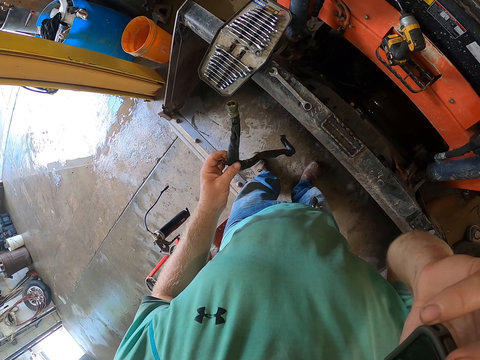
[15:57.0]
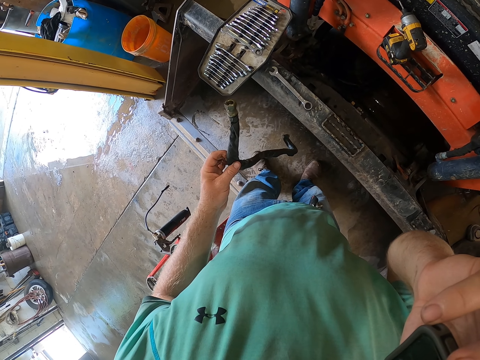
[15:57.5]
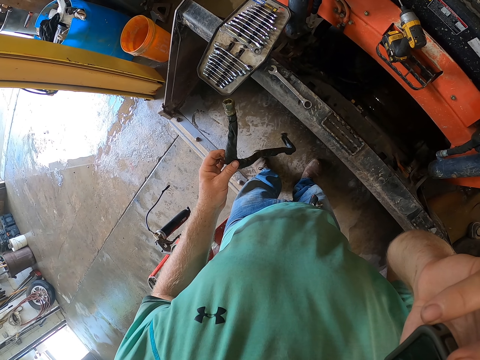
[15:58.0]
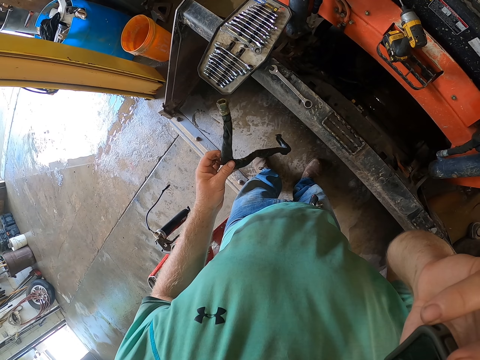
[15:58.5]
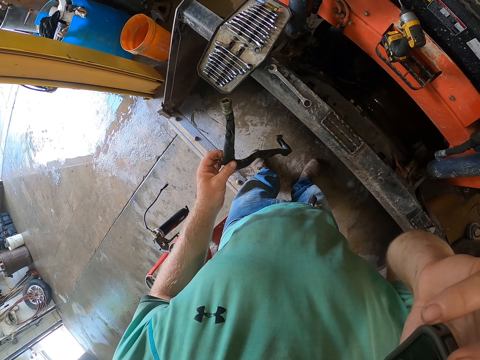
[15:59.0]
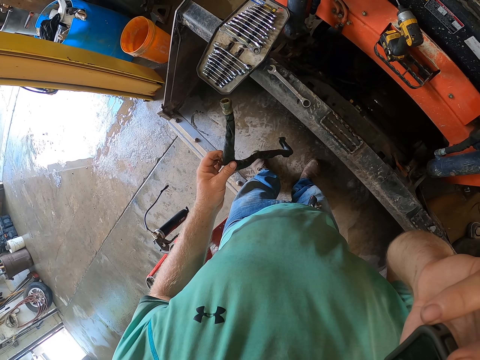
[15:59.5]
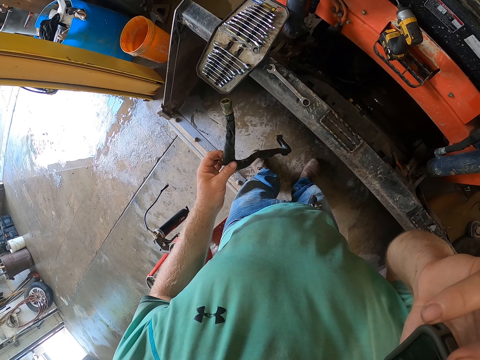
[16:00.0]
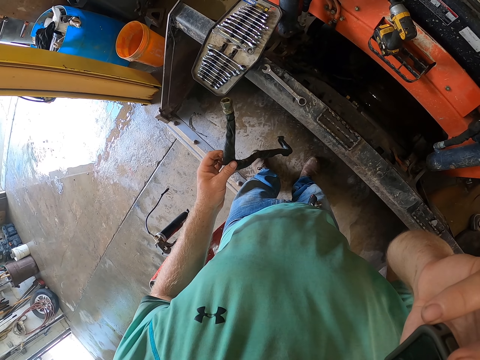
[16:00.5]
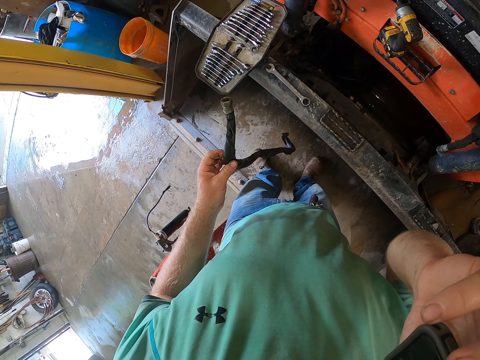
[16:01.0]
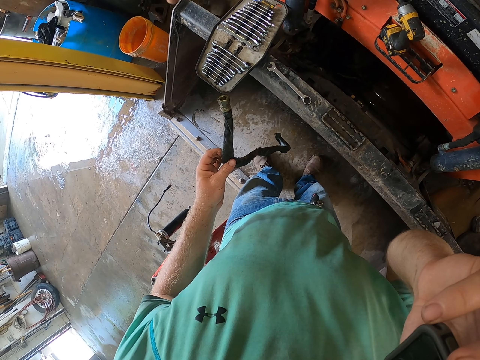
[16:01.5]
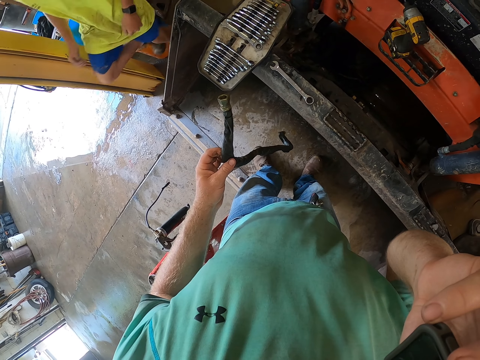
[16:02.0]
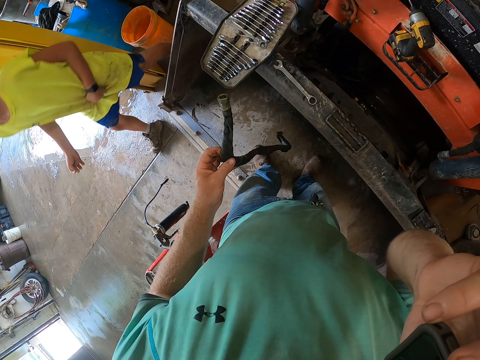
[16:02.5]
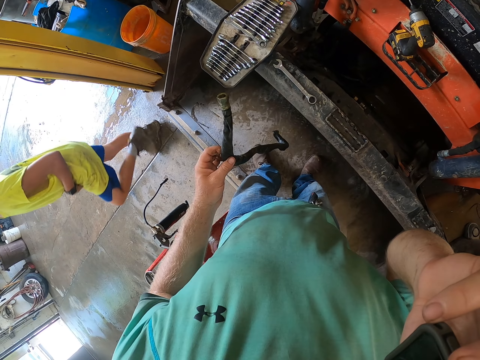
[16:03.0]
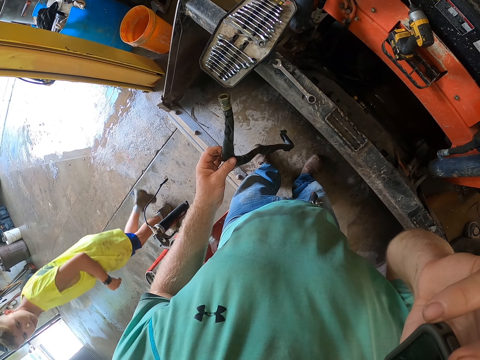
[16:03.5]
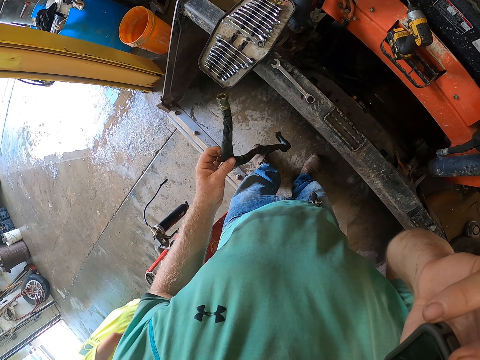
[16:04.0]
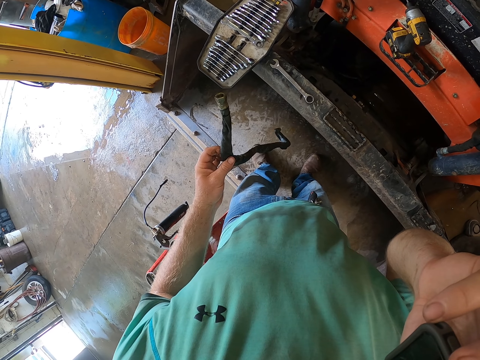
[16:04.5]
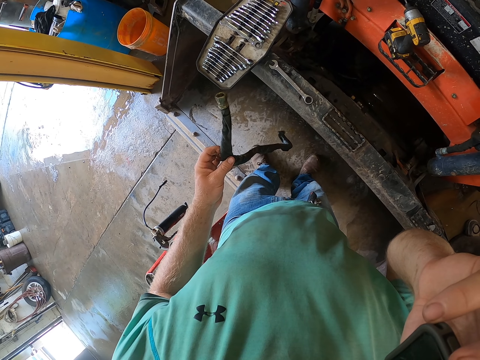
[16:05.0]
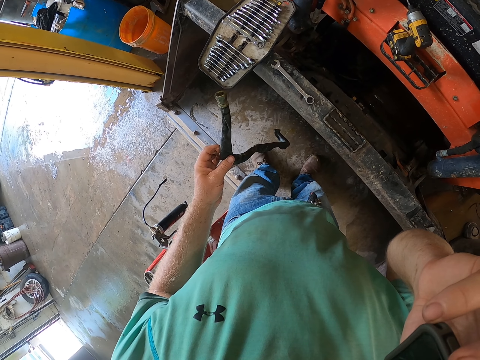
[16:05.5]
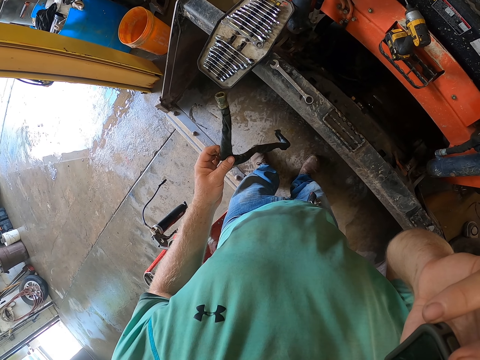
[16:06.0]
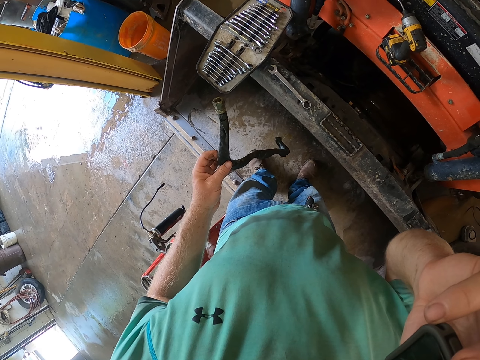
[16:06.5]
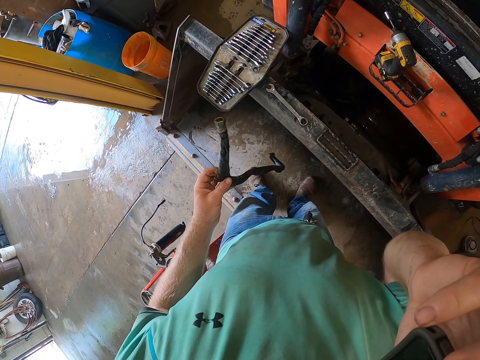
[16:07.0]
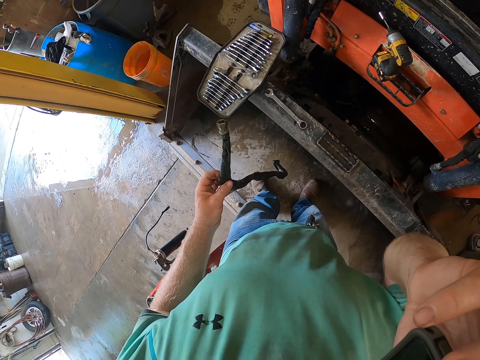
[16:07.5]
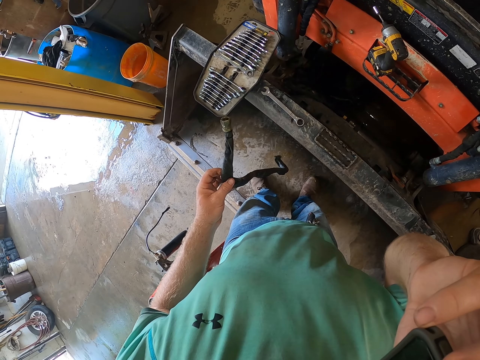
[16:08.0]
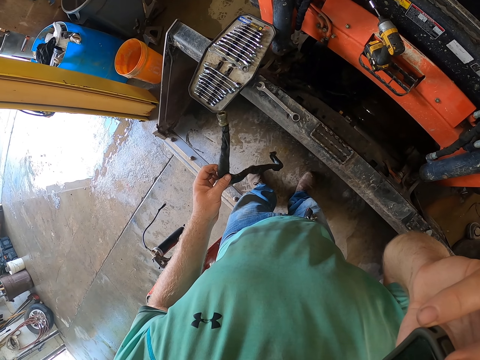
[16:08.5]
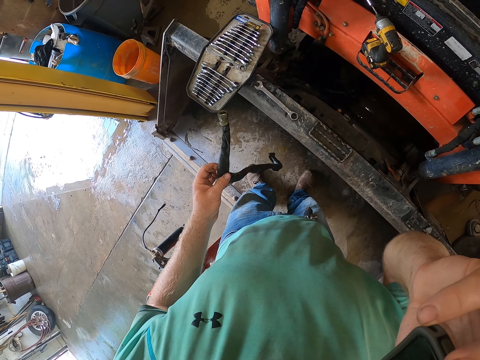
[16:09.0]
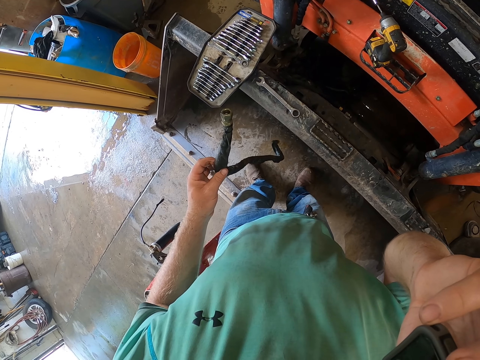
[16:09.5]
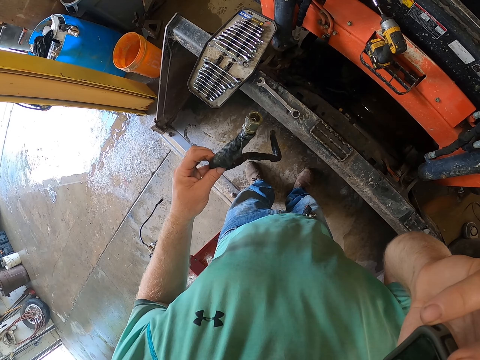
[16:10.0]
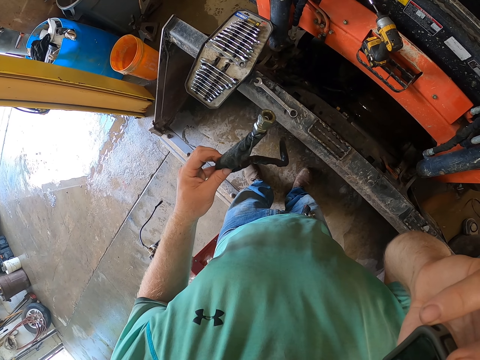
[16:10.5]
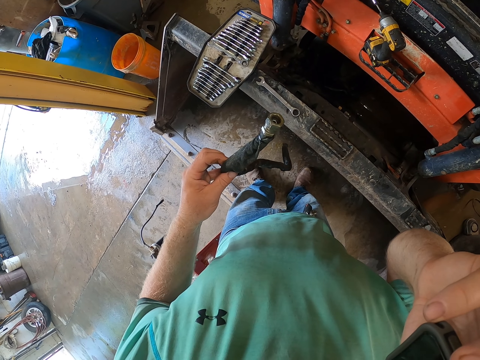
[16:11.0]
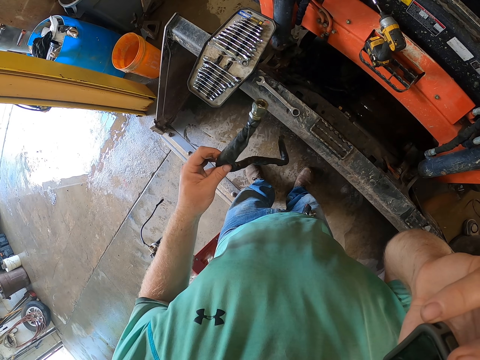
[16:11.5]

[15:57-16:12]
The boy walks past the camera wearer.

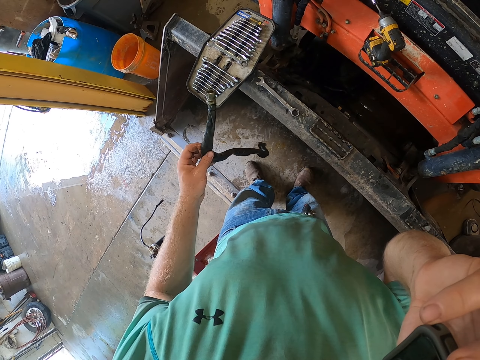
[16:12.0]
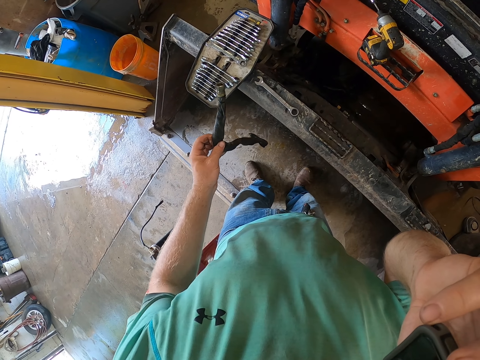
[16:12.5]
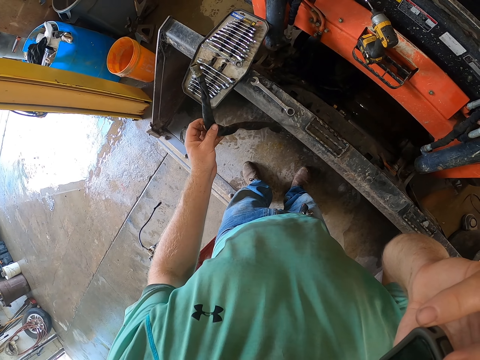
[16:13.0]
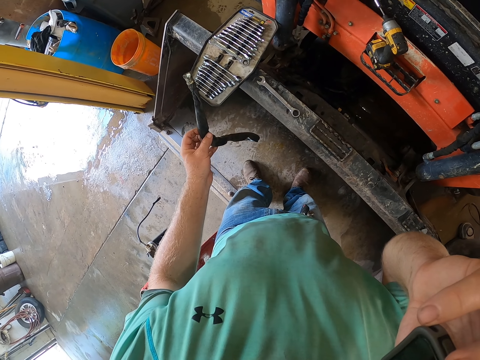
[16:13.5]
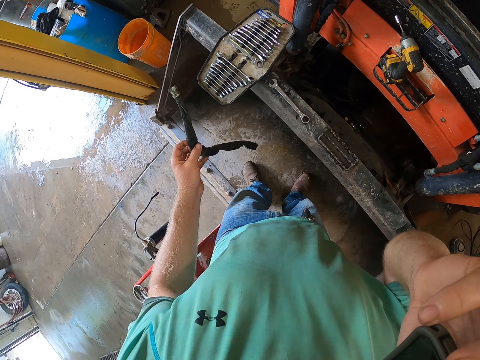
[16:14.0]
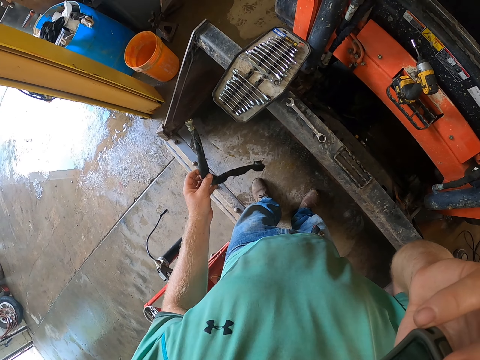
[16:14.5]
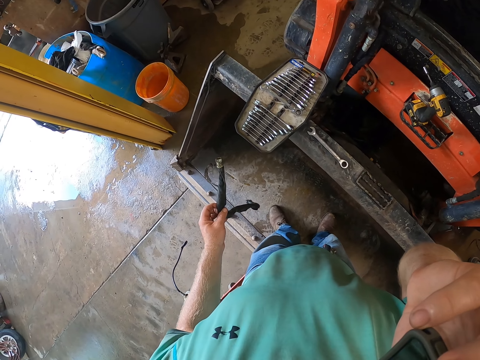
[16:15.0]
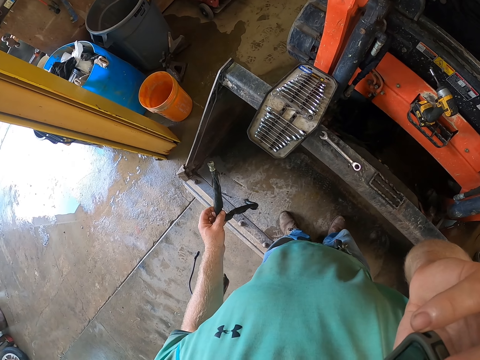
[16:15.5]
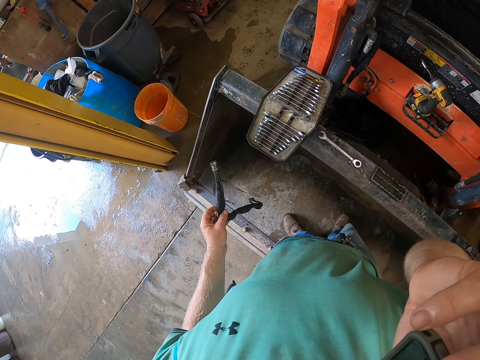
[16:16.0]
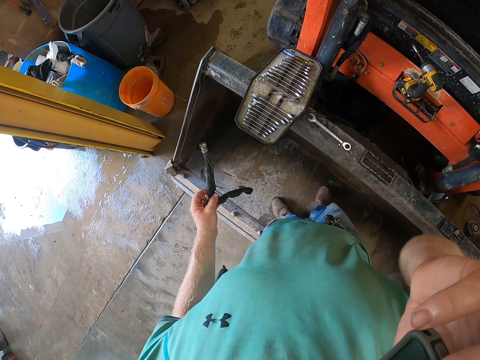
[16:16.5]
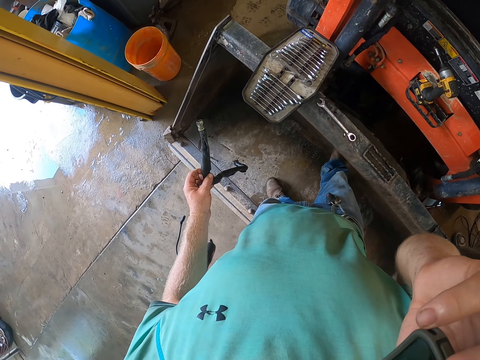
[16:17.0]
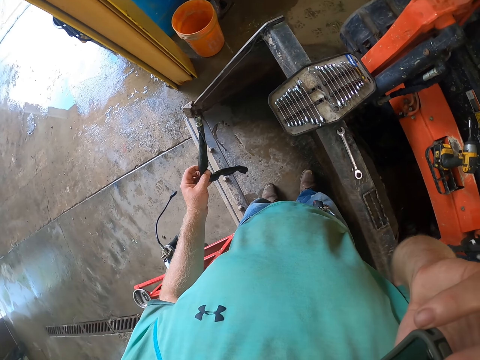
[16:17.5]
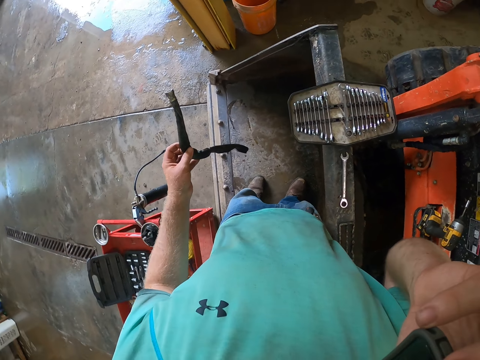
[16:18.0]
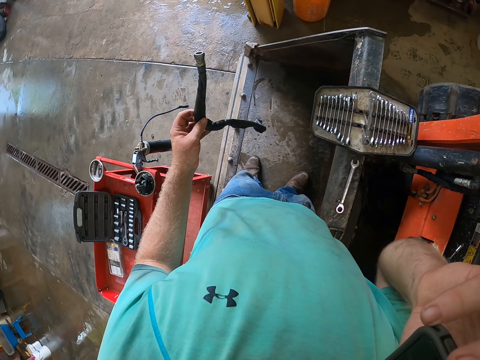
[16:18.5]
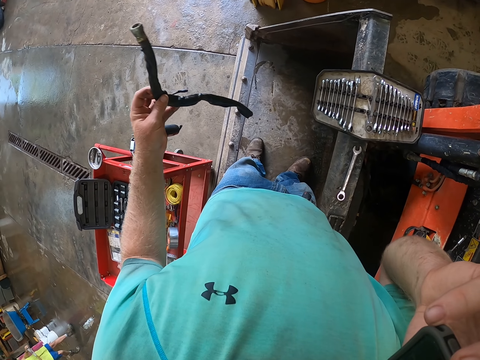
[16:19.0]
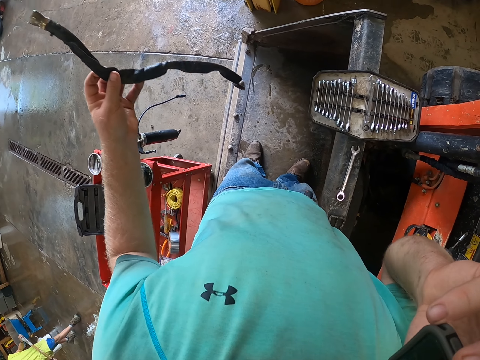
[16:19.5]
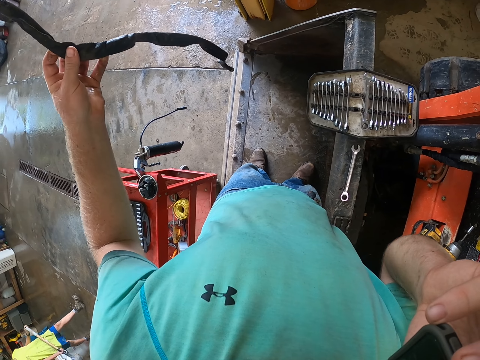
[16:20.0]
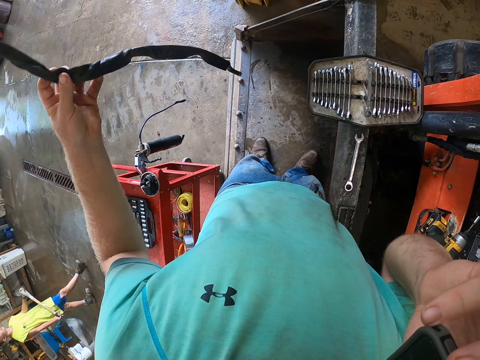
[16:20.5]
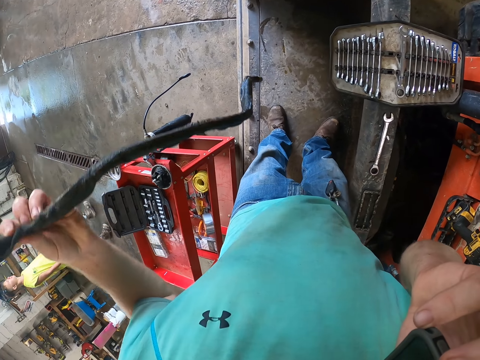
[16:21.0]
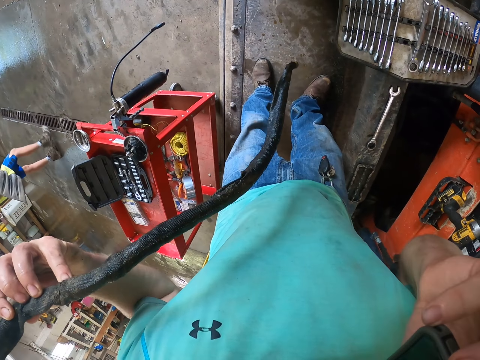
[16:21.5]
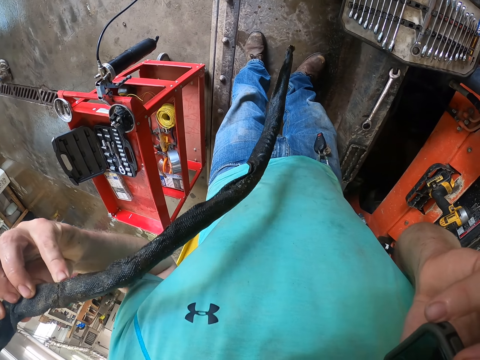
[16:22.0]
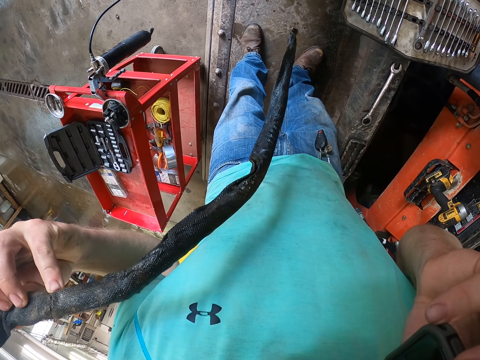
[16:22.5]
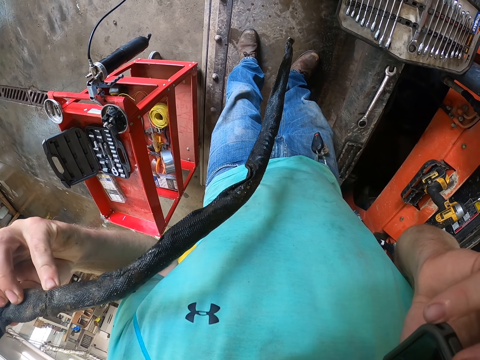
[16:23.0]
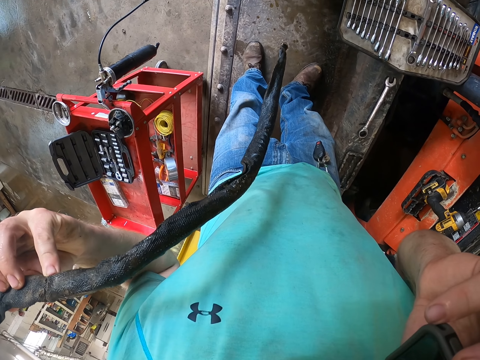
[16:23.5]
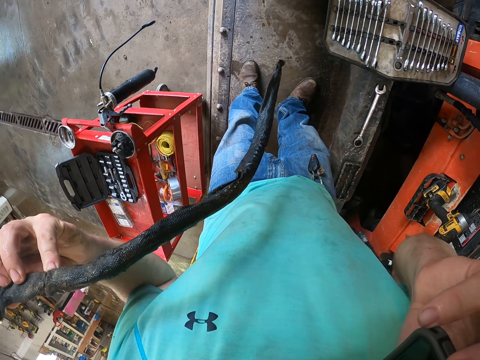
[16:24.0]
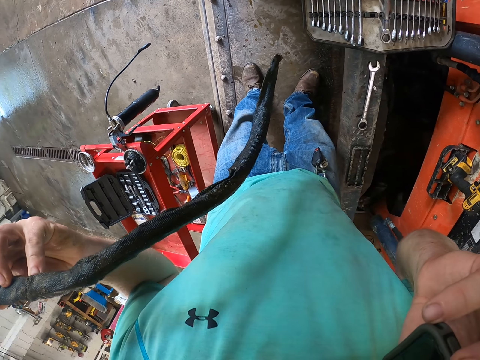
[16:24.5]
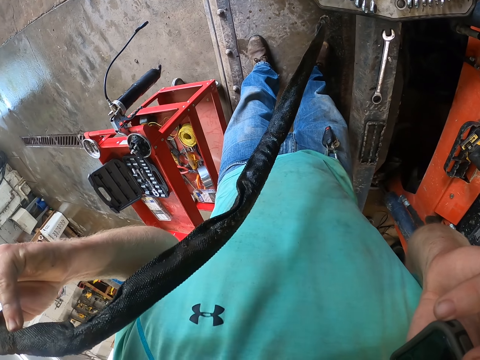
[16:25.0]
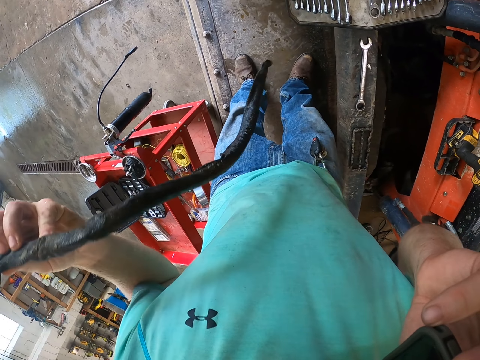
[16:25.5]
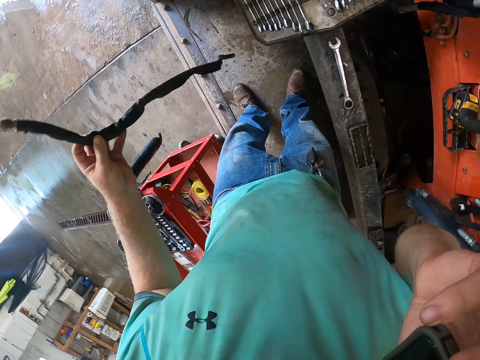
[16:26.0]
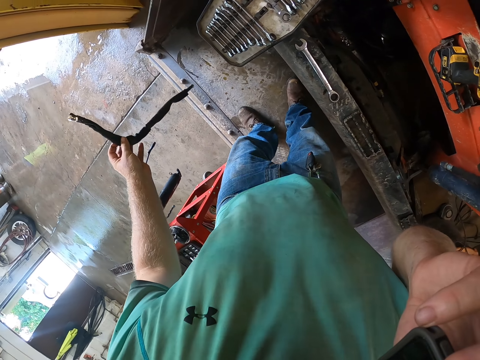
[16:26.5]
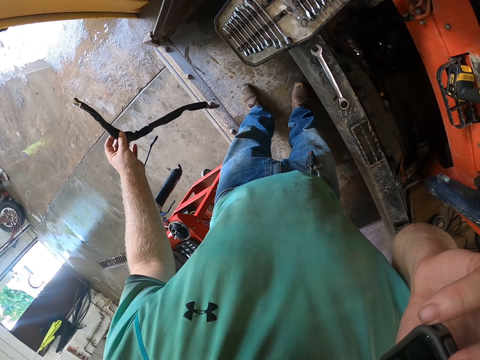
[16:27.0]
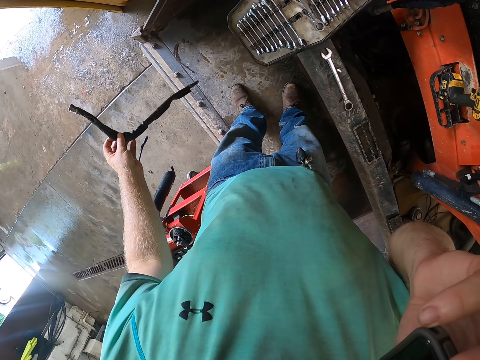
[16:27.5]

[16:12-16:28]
The boy walks past the camera wearer with a shovel in his hands.
